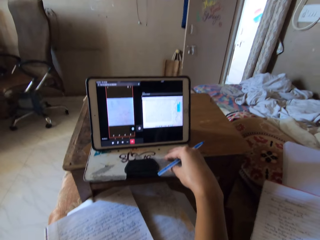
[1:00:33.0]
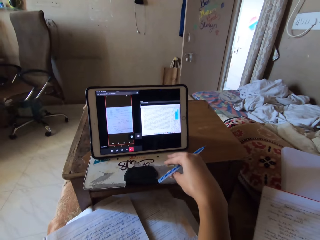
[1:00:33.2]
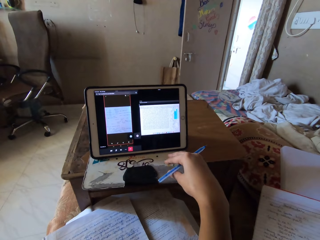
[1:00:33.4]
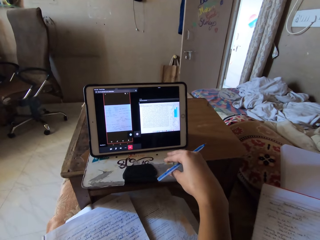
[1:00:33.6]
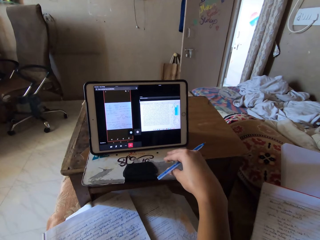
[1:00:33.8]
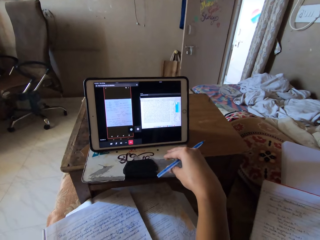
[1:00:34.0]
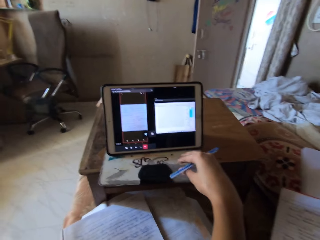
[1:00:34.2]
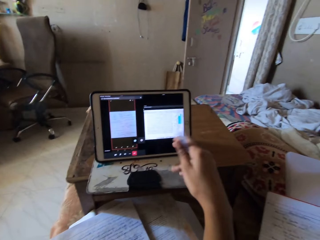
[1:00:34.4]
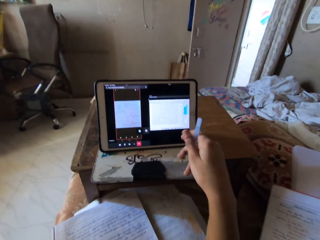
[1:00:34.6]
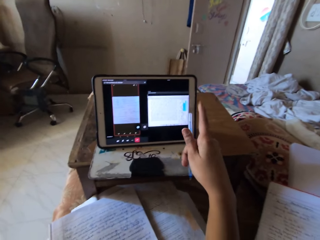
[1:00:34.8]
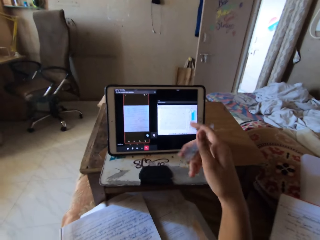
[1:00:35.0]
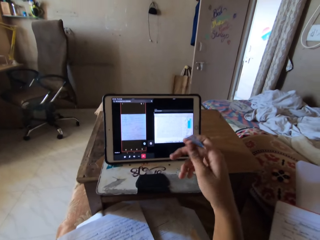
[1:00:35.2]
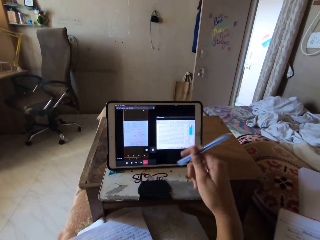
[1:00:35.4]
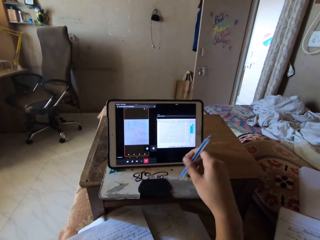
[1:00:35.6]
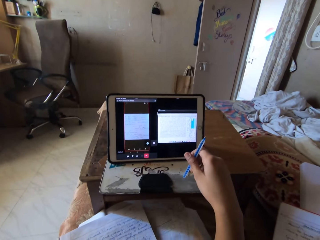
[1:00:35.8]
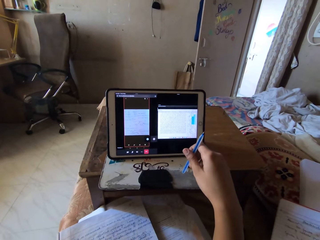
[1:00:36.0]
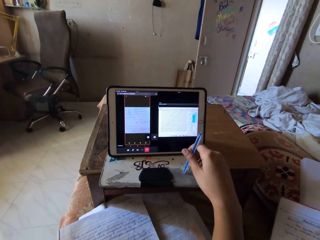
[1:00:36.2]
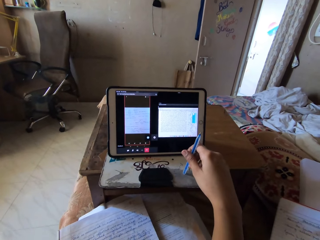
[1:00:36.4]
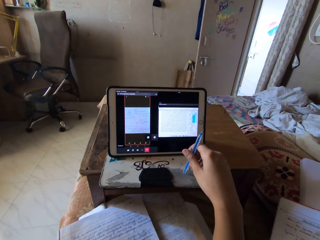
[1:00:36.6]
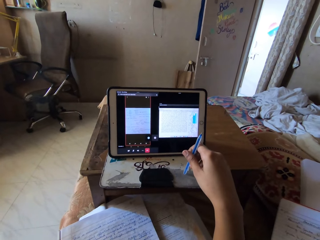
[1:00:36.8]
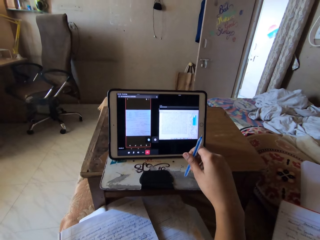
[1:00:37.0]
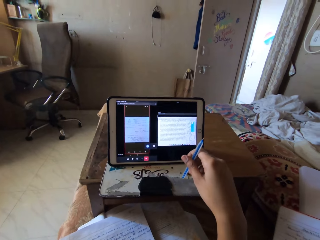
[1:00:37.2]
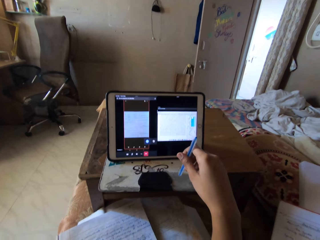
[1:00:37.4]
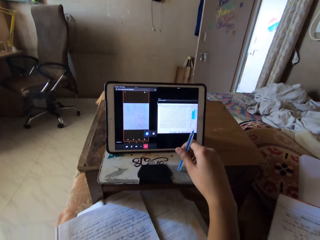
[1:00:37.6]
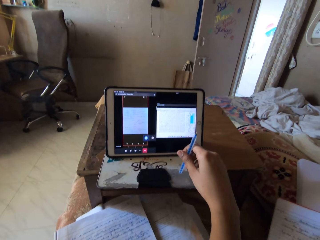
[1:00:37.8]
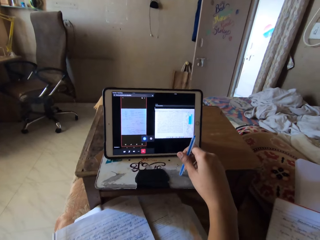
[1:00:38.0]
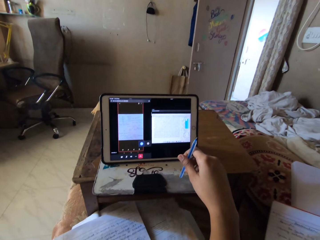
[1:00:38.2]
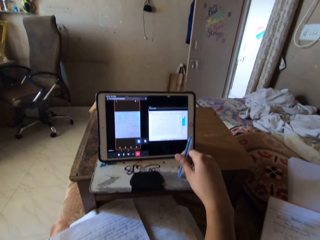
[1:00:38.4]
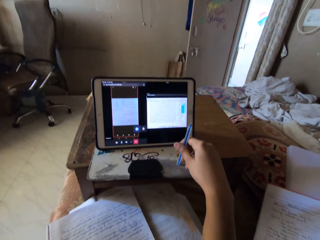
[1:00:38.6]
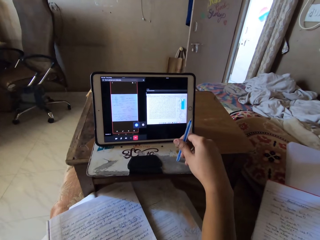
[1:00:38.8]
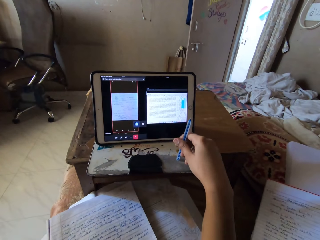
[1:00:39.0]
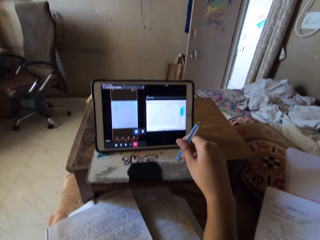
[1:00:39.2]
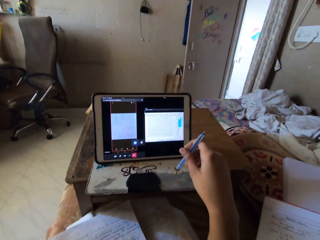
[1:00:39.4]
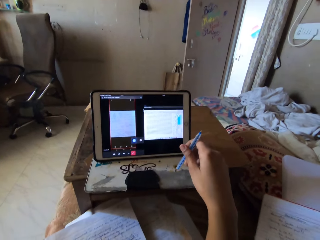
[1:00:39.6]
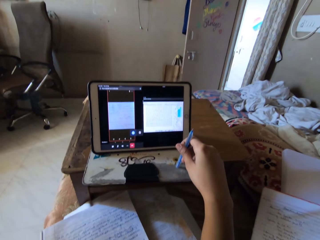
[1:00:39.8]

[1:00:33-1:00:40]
The camera wearer touches the iPad pouch on the study table.

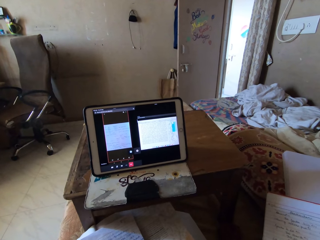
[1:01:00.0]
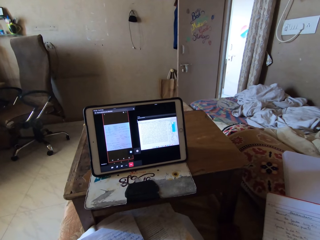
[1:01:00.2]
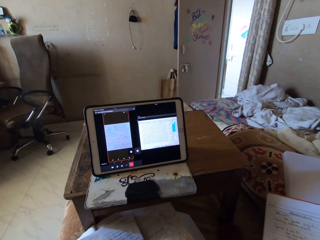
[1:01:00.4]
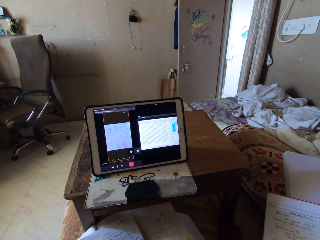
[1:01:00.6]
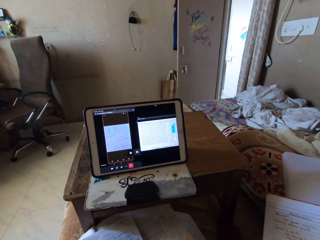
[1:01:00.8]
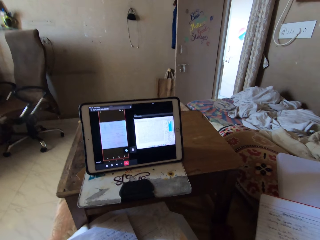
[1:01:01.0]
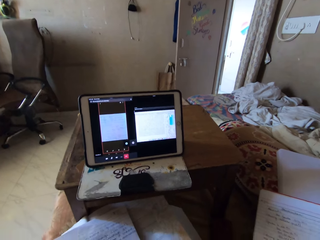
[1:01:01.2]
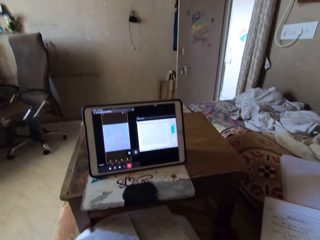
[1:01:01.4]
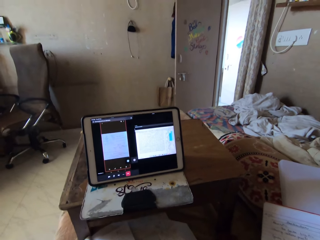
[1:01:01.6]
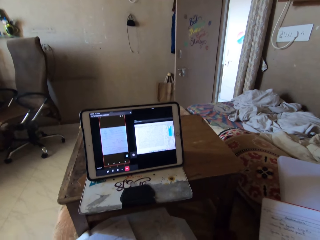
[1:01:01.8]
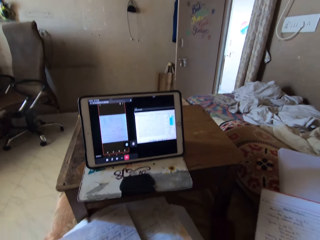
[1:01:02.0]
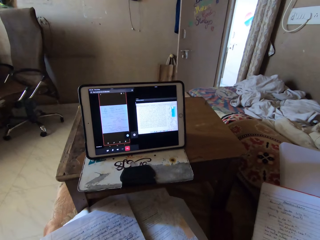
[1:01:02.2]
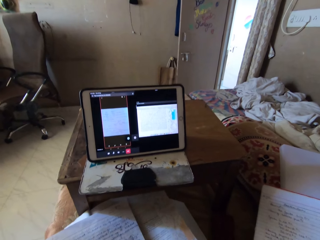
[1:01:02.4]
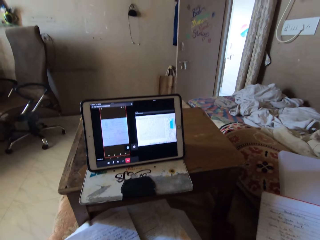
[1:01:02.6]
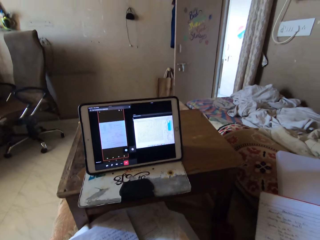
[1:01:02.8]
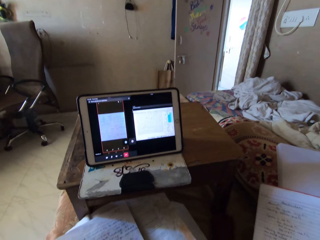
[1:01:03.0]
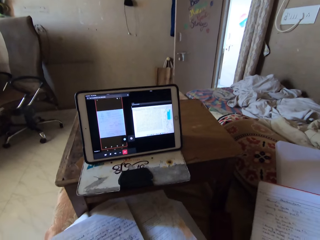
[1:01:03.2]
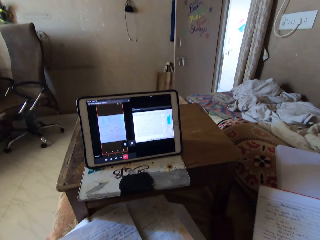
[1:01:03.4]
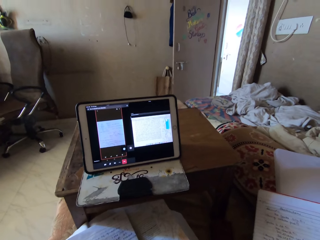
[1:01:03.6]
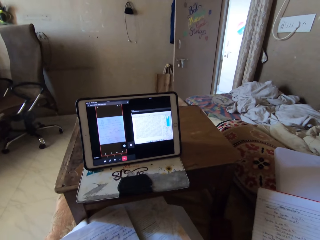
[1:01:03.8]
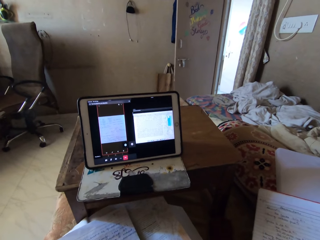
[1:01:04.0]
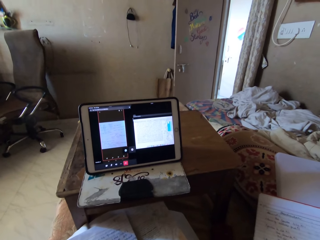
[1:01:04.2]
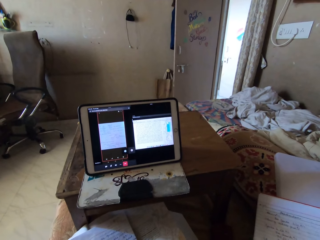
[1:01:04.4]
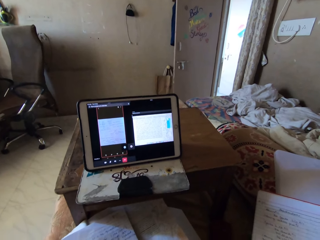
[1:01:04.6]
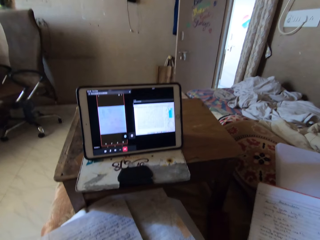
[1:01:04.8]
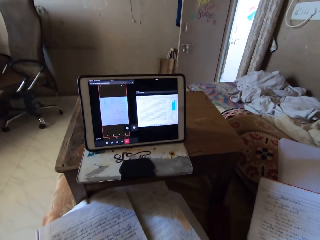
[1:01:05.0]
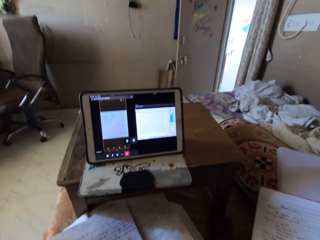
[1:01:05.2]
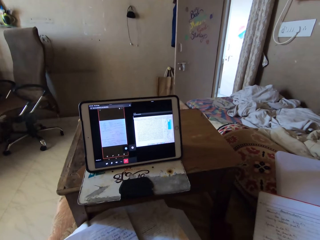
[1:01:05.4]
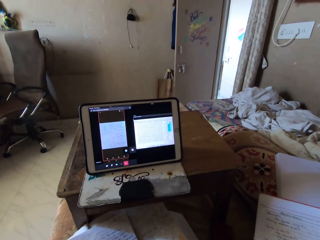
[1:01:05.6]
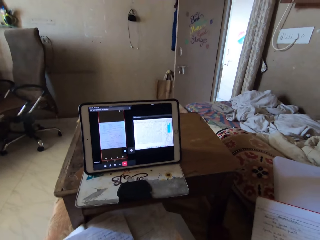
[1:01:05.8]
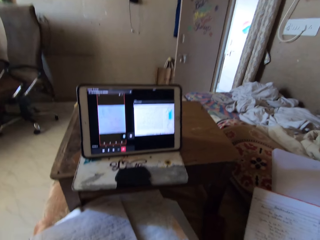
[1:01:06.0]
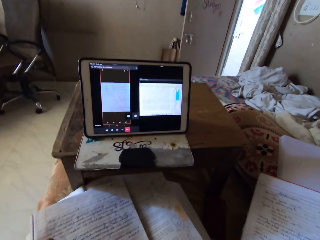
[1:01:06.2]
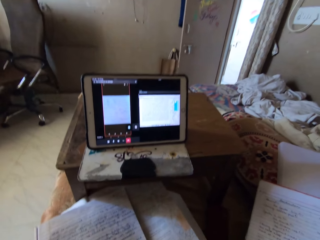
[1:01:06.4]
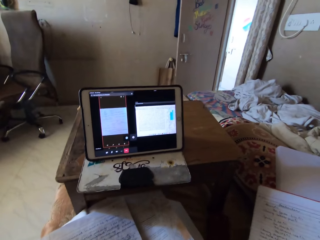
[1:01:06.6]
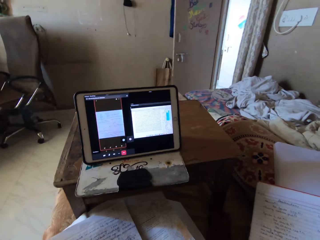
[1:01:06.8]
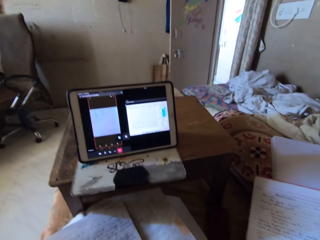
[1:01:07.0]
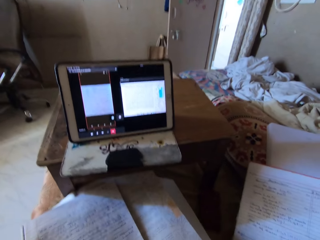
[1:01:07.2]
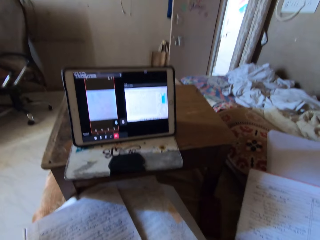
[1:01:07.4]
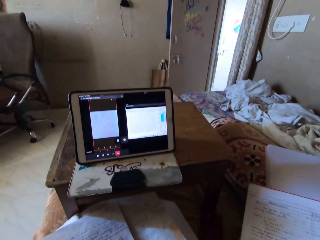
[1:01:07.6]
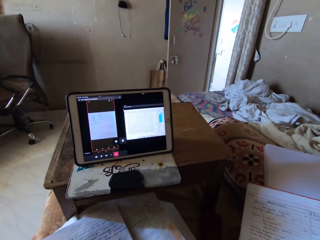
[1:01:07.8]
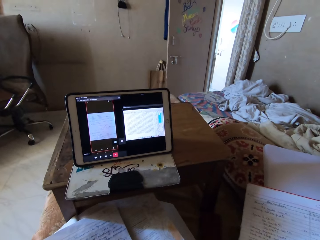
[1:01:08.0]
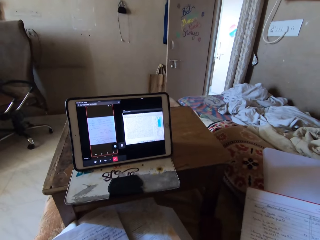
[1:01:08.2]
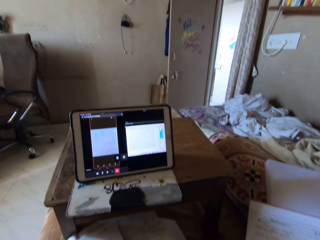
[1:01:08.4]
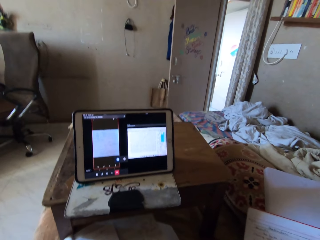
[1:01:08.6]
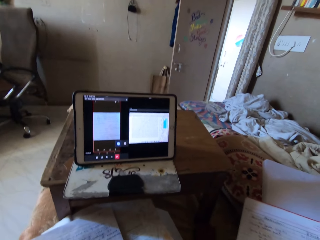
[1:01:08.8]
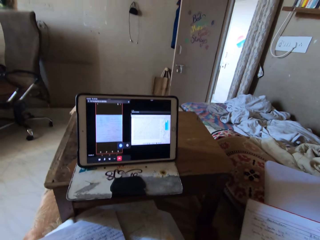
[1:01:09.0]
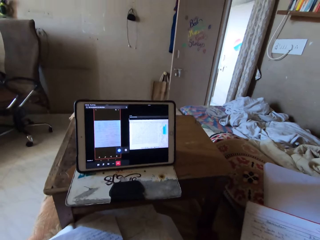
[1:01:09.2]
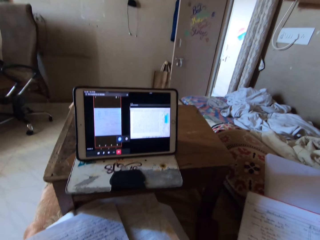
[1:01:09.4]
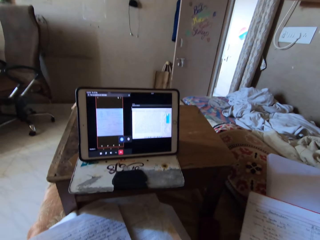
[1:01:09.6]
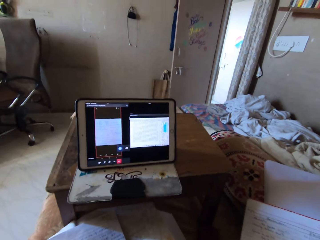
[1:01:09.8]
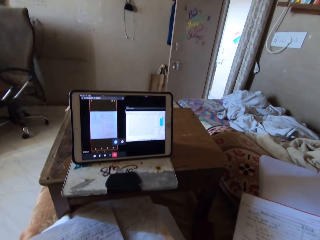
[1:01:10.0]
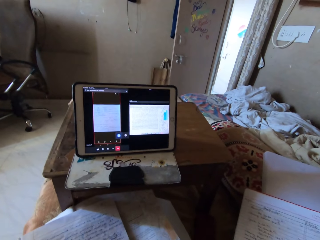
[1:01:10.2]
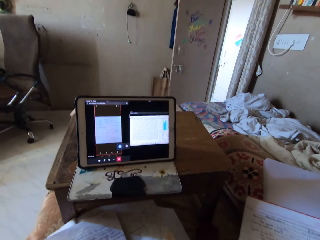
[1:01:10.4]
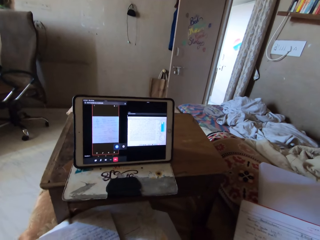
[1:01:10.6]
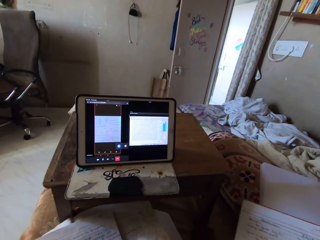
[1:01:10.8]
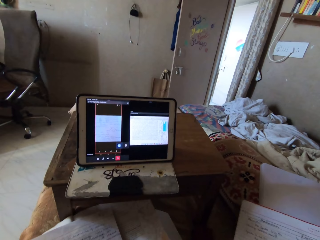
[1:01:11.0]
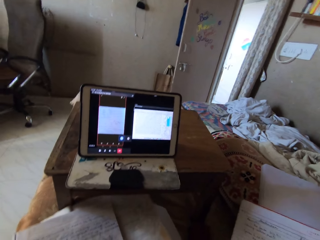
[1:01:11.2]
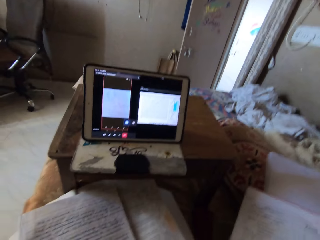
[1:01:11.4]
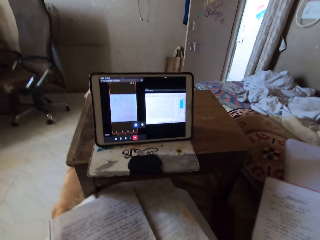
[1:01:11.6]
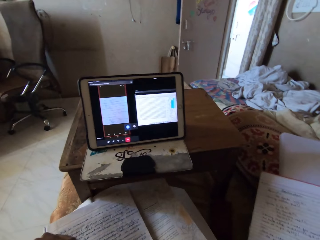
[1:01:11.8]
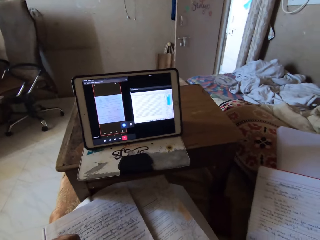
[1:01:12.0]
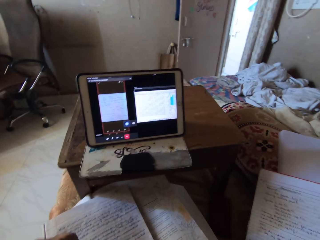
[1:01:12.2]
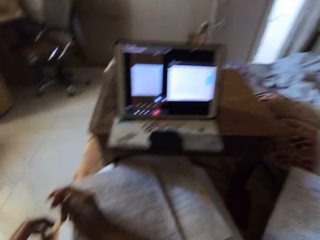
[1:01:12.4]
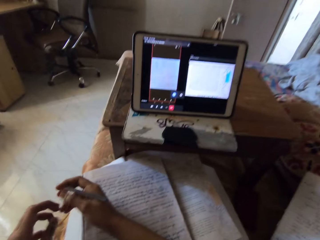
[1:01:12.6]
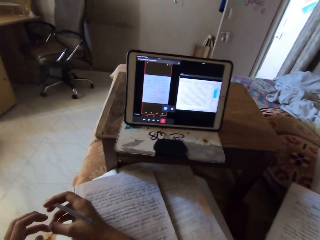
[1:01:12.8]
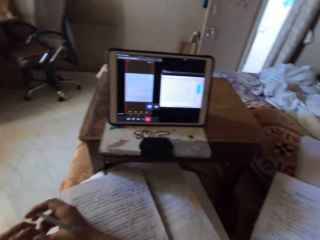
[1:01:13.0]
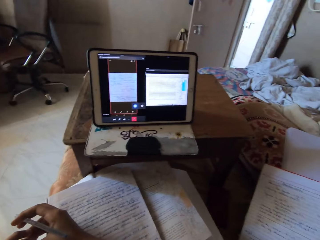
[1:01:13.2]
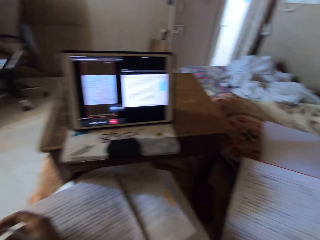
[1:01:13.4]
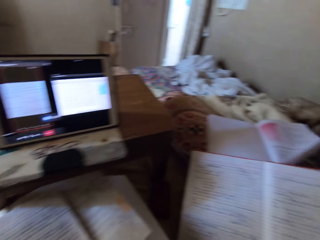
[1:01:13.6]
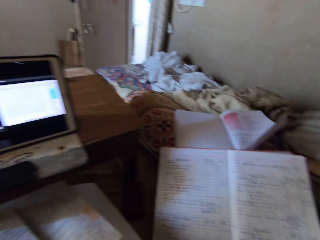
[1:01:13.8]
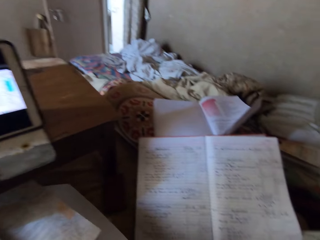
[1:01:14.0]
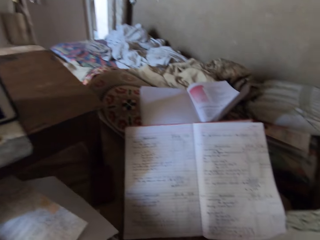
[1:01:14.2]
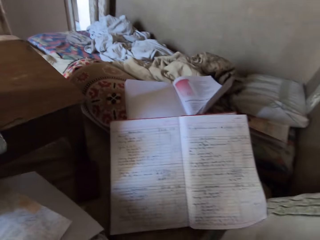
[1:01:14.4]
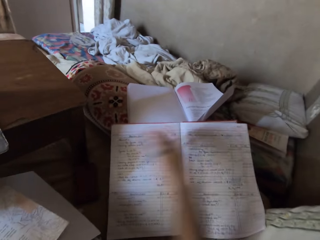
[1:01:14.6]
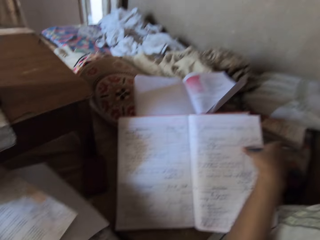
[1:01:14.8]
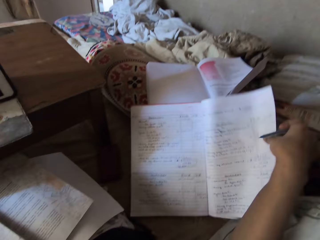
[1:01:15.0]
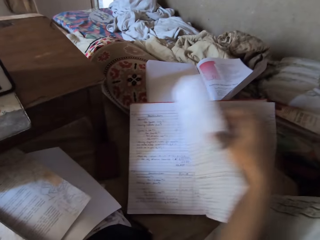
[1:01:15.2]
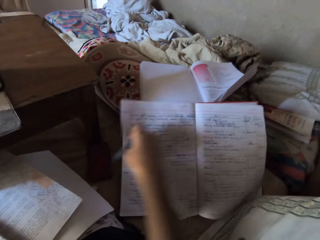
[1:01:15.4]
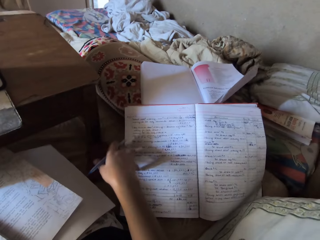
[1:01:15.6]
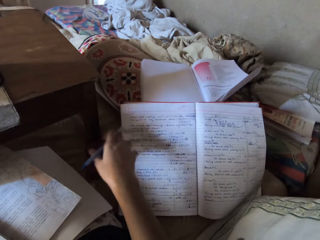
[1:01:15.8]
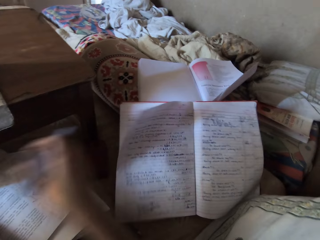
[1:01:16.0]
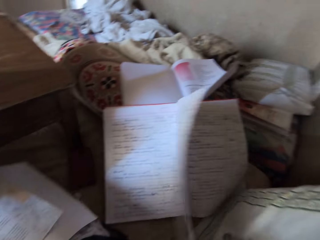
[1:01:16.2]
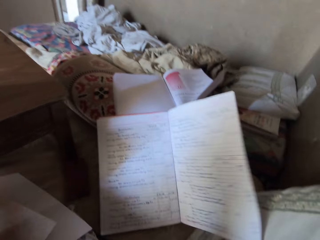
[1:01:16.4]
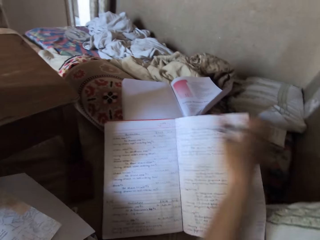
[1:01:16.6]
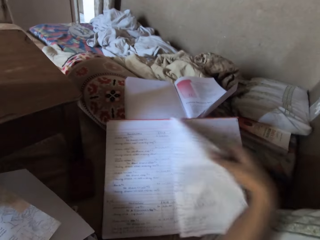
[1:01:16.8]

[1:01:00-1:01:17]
The camera wearer converses. They turn a page in the notebook.
